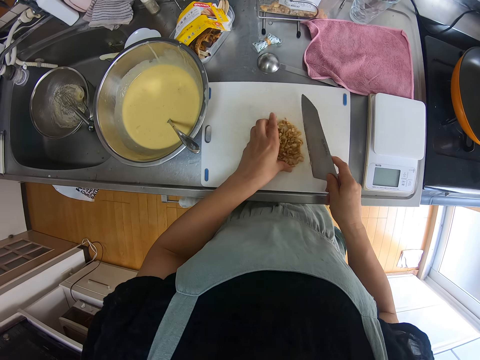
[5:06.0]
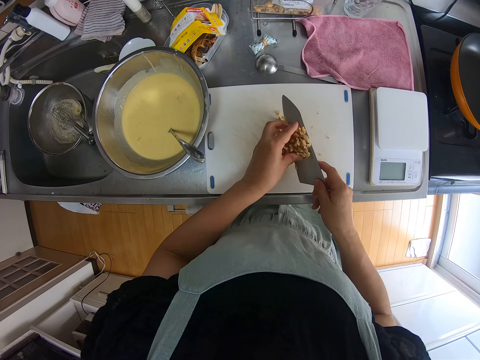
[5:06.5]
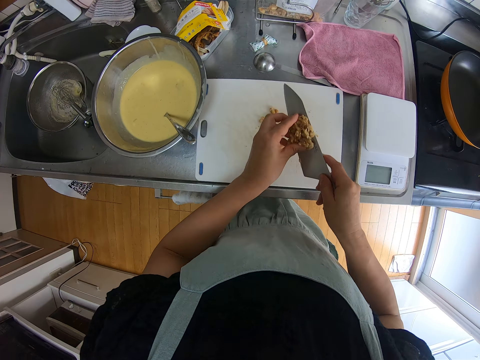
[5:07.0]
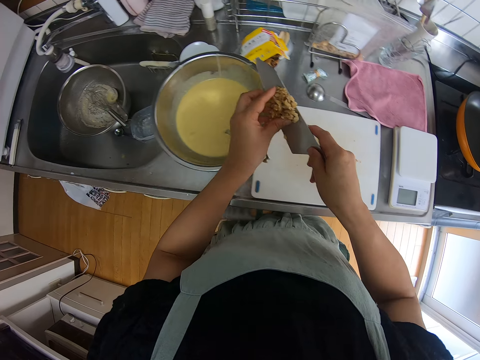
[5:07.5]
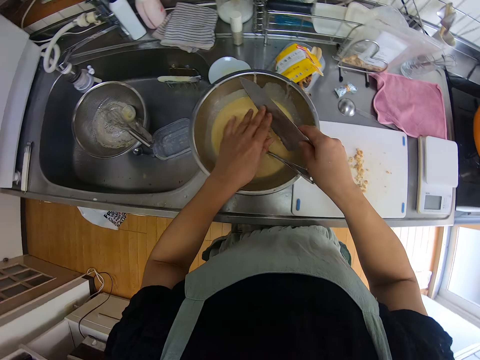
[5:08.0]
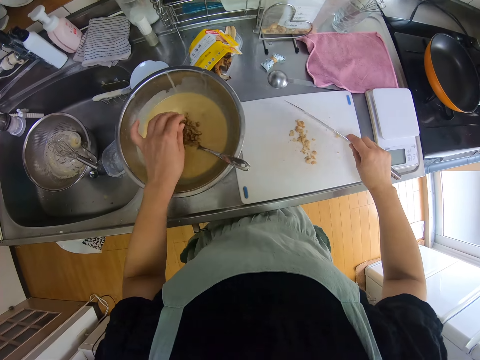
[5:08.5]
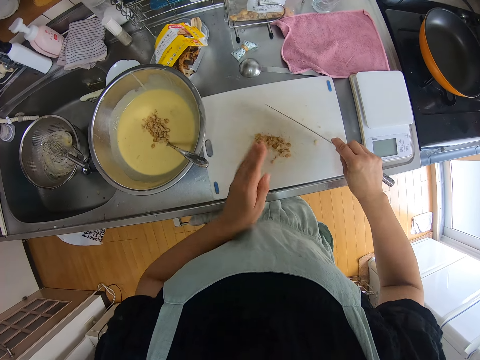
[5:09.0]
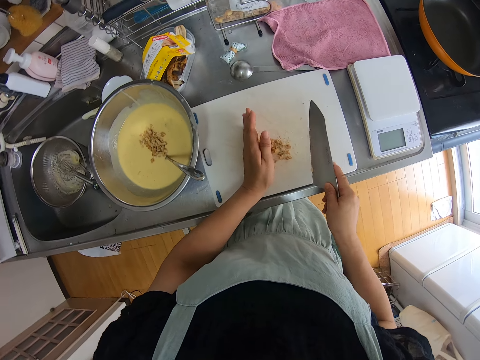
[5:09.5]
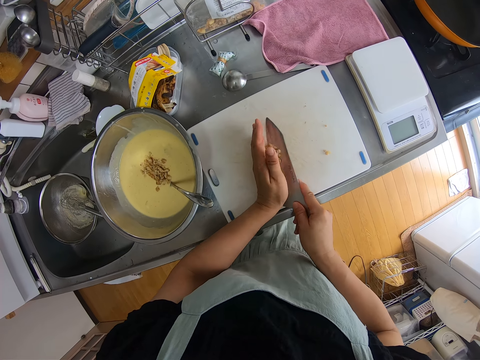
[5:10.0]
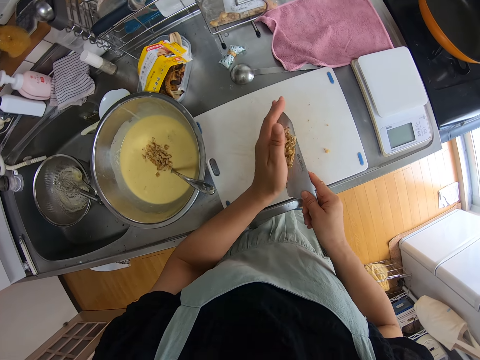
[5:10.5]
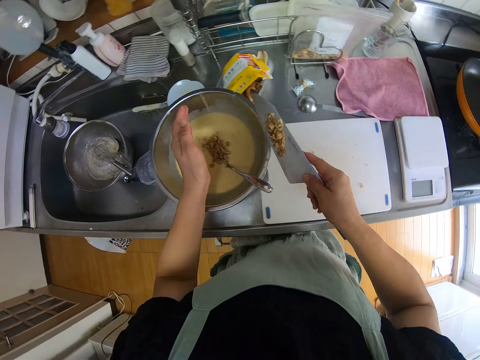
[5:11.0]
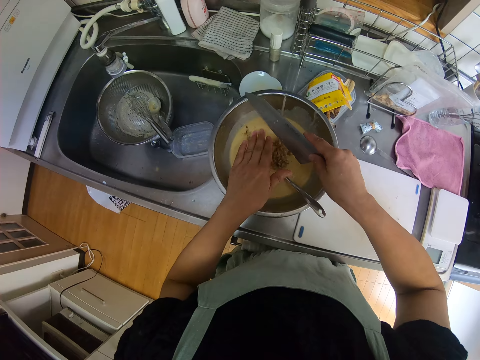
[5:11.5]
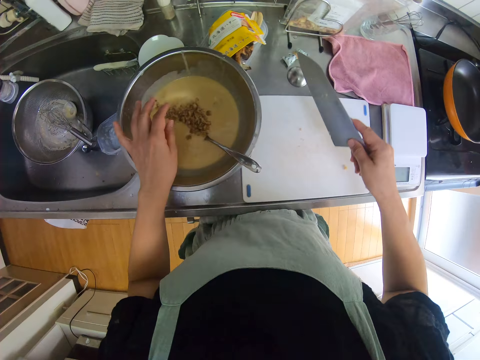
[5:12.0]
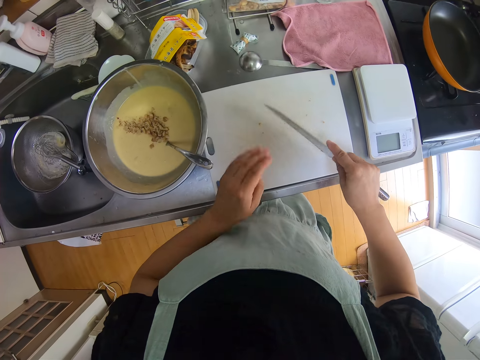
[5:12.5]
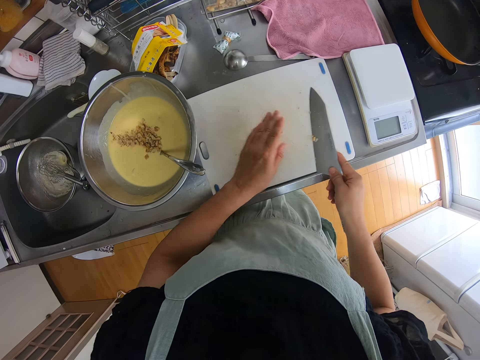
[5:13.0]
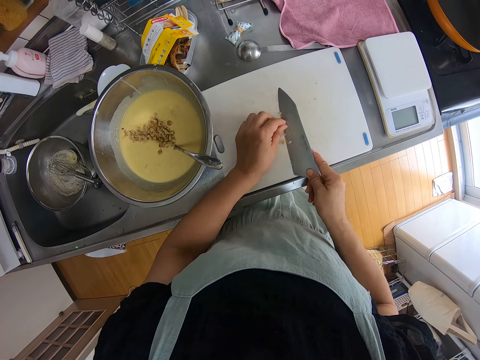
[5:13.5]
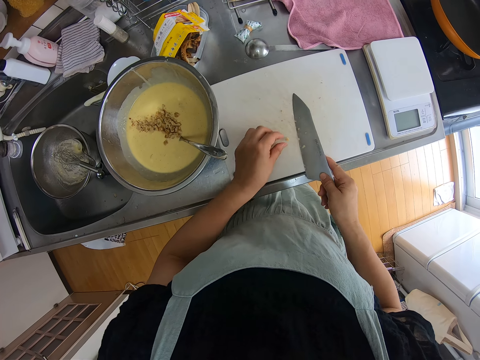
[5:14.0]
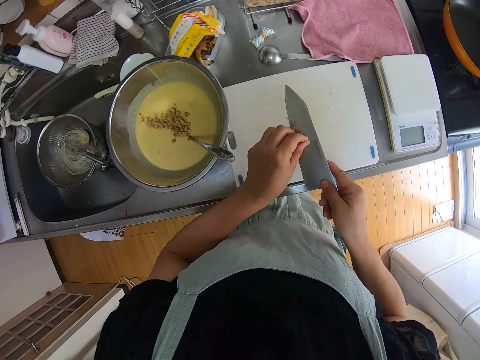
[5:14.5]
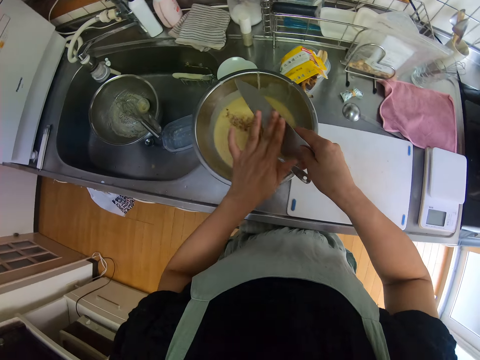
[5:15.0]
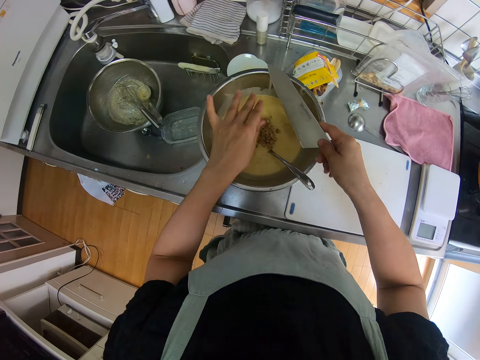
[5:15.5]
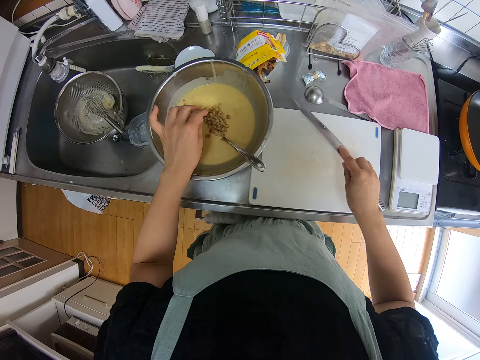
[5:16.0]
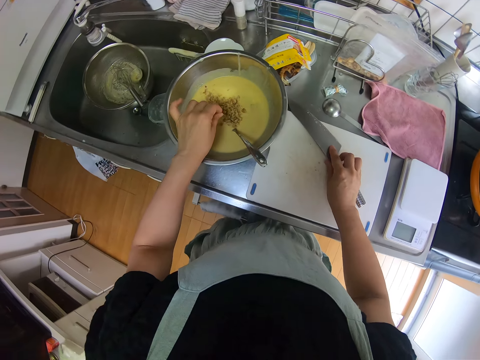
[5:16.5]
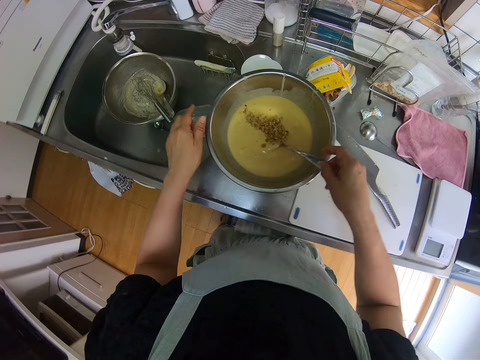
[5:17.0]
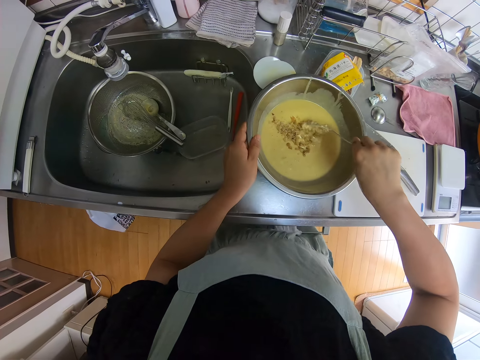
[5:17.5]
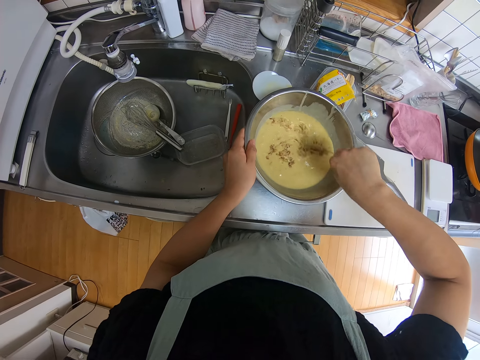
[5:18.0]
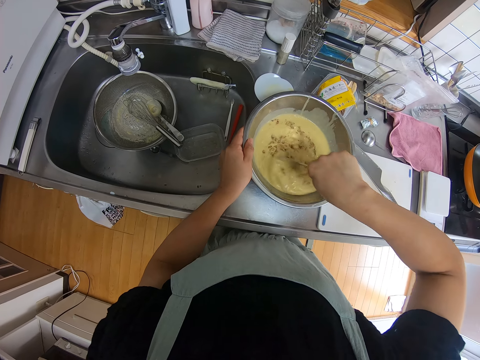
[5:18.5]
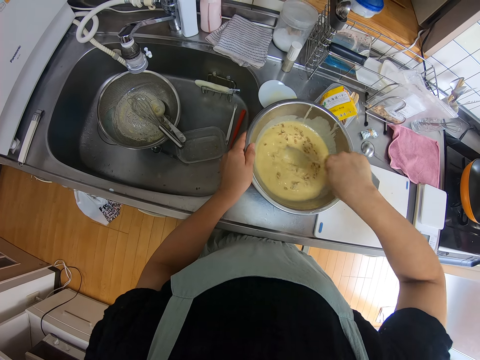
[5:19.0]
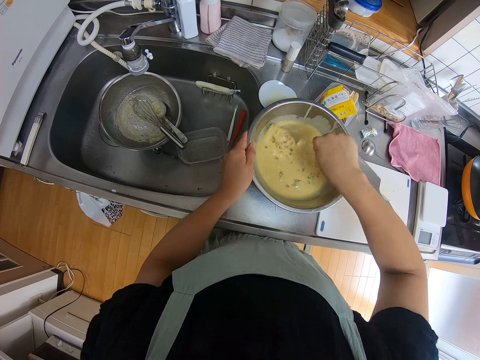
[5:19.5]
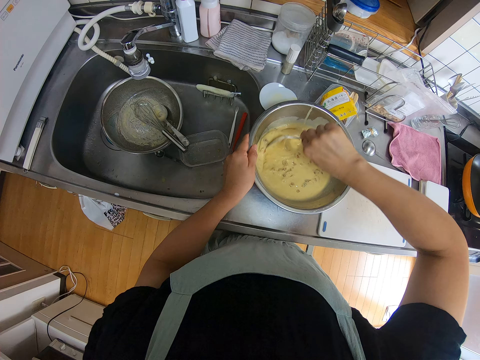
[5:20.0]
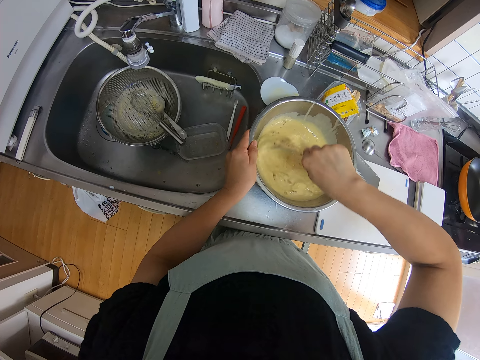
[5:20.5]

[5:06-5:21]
The camera wearer packs the walnuts from the chopping board. She pours the walnut into a batter in the sauce pan. She gathers the walnut on the chopping board with the knife. She packs the walnuts from the chopping board. She pours the walnut into the batter. She touches the chopping board with the knife. She gathers the walnut crumbs onto the knife with her left hand. She removes the walnut crumbs from the knife into the batter. She drops the knife on the chopping board. She shakes walnut crumbs from her left hand into the batter. She mixes the walnuts into the batter with a spoon.

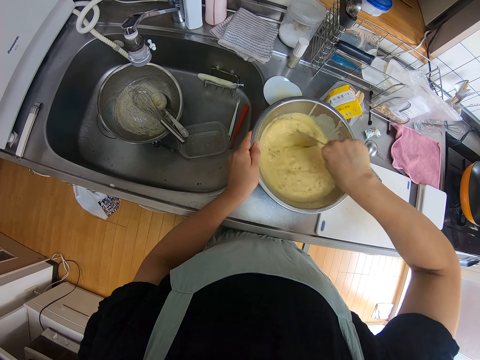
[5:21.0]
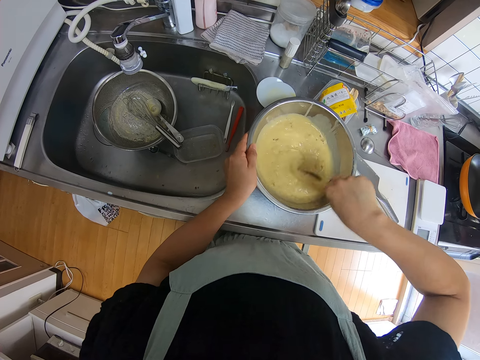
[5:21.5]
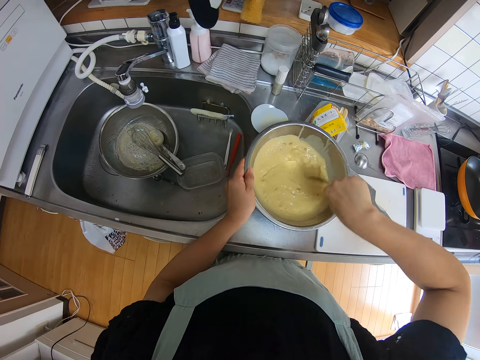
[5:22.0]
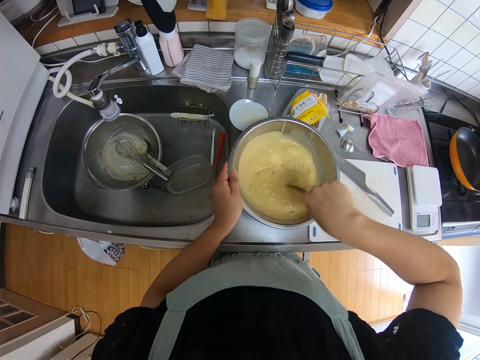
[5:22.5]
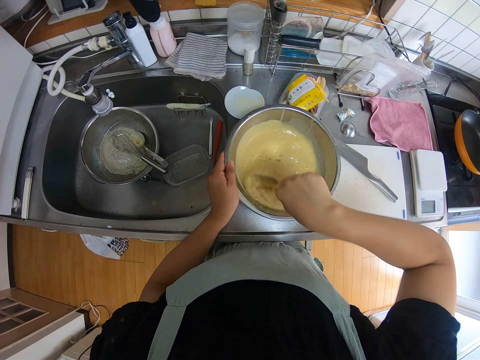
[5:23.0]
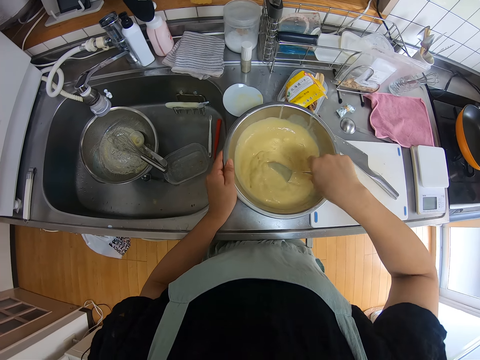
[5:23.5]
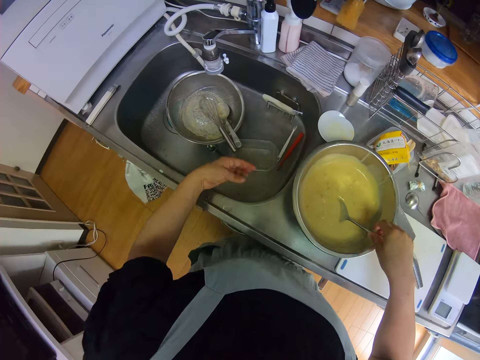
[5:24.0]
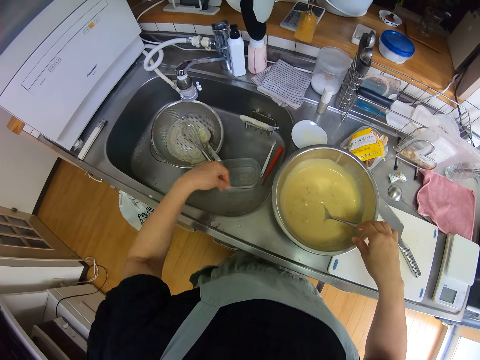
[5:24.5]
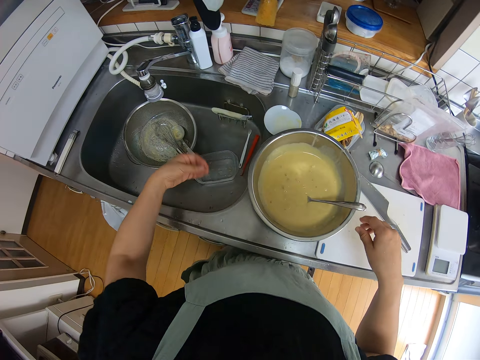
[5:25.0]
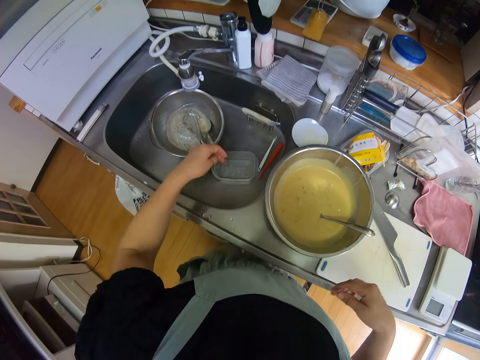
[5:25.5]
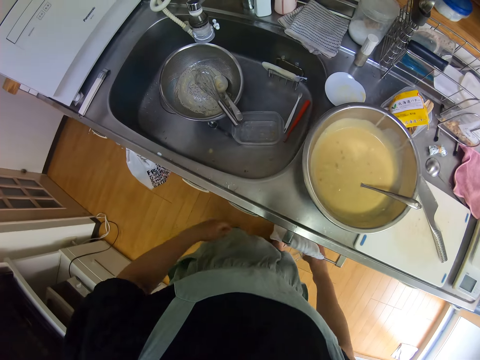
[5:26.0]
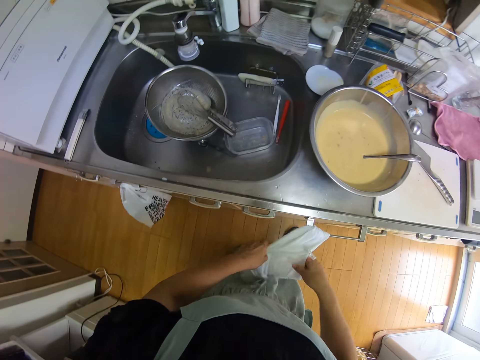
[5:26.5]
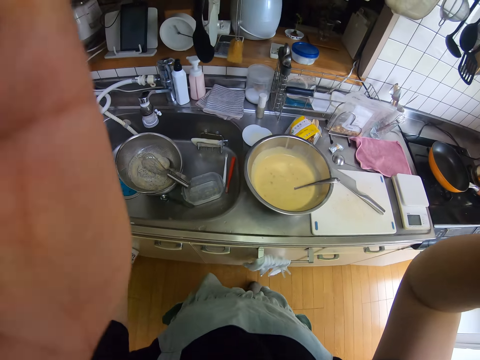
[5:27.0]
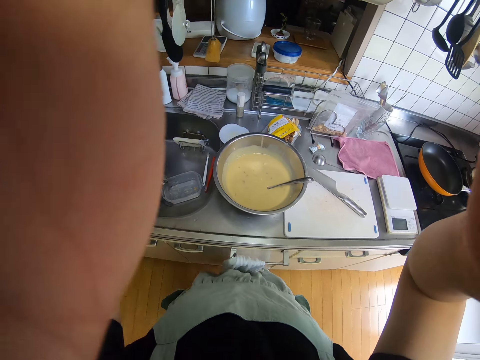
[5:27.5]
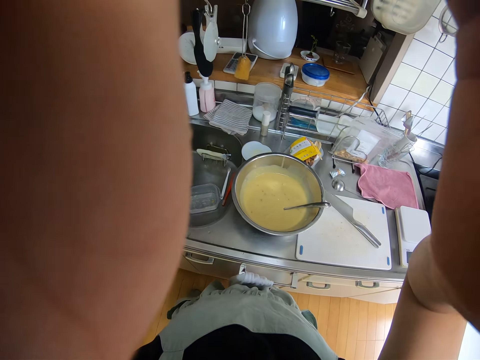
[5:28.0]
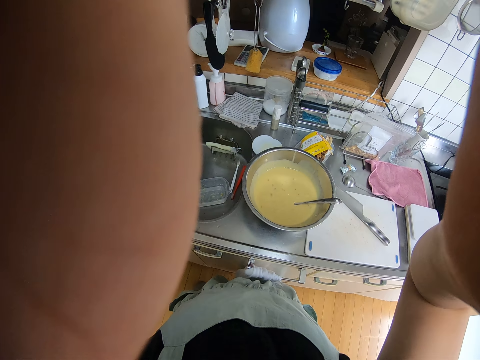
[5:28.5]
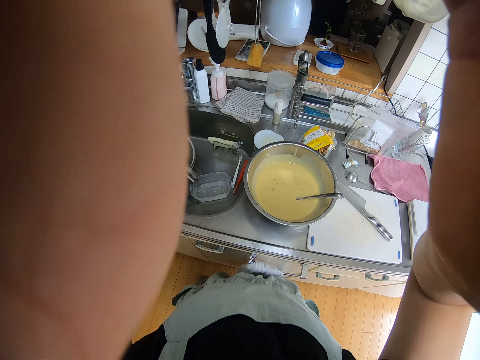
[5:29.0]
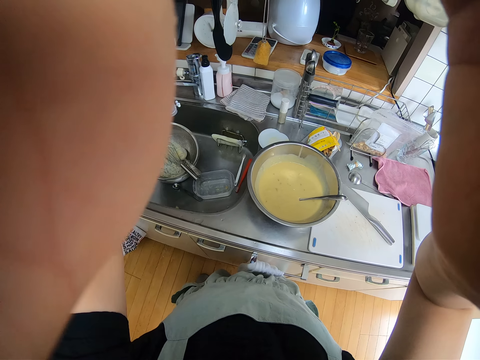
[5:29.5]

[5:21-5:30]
The camera wearer shakes her left hand at a sink. She withdraws her right hand from the spoon. She cleans her hands on a towel and touches the towel. She lifts up her two hands. She adjusts her camera.
